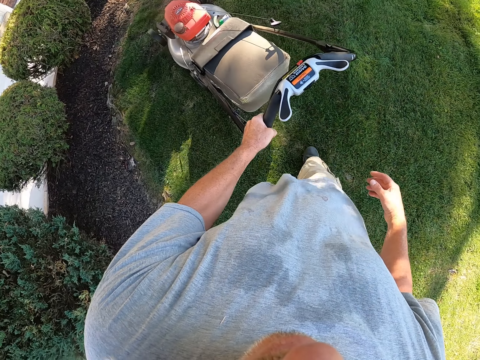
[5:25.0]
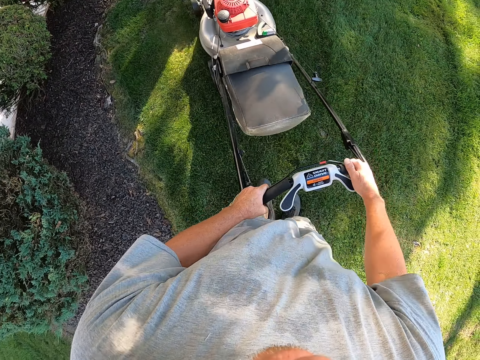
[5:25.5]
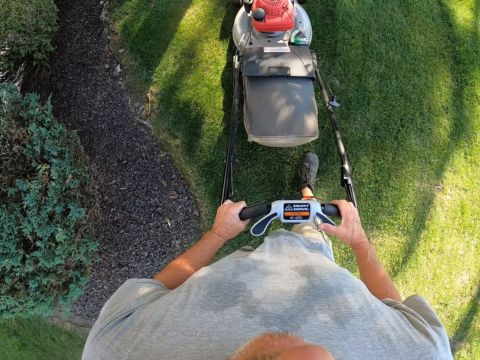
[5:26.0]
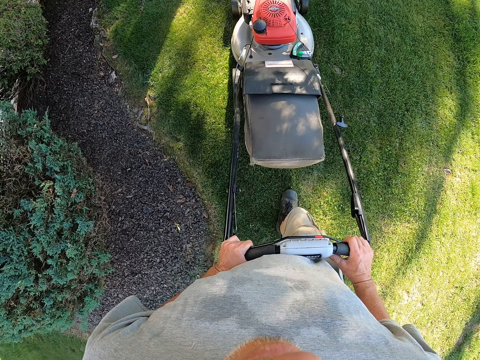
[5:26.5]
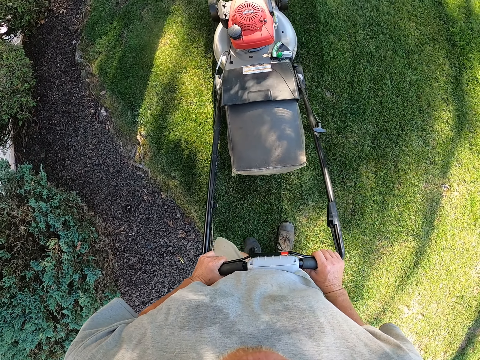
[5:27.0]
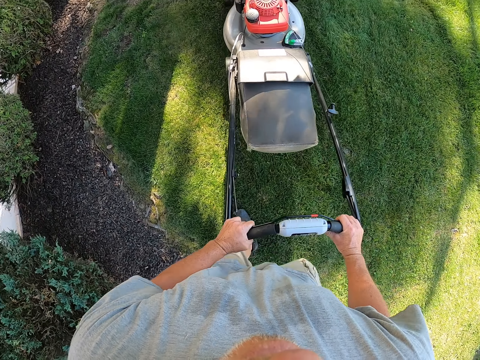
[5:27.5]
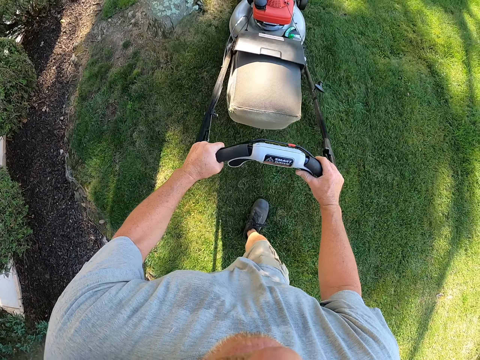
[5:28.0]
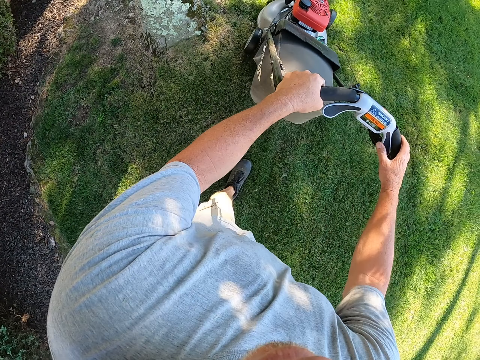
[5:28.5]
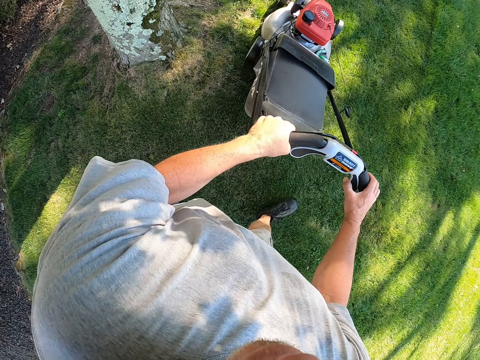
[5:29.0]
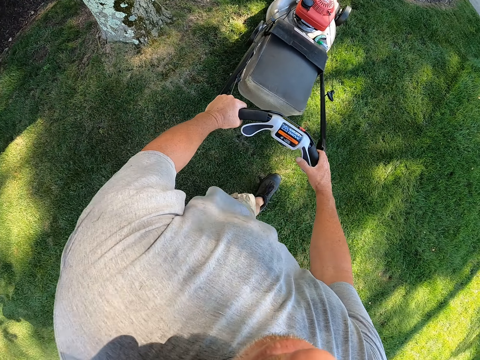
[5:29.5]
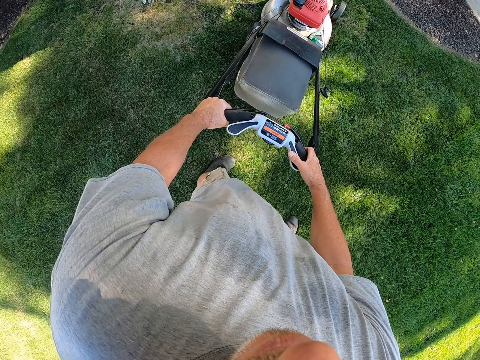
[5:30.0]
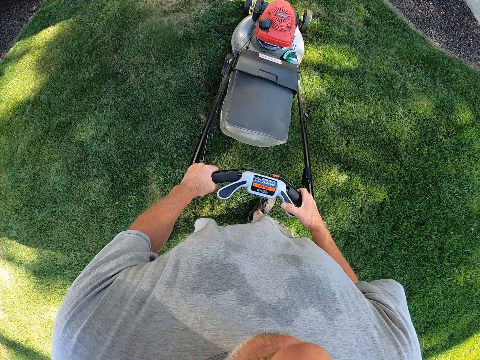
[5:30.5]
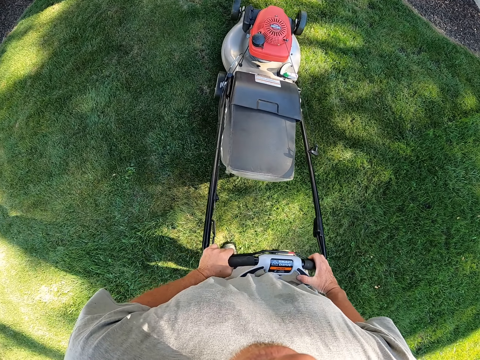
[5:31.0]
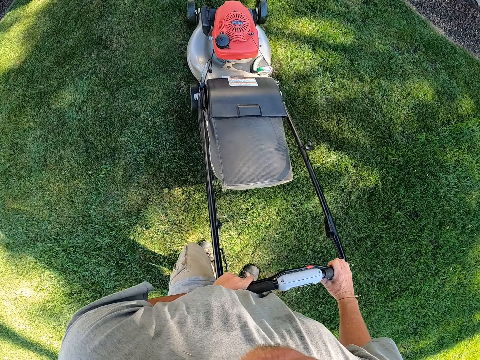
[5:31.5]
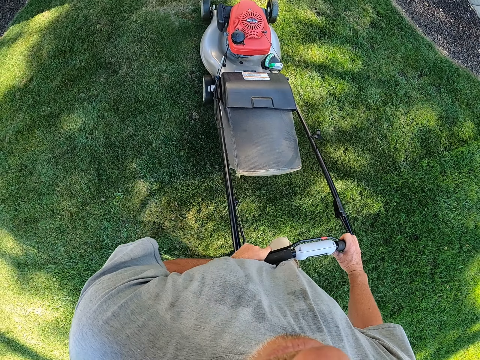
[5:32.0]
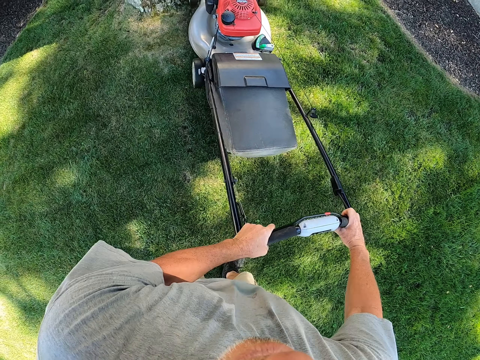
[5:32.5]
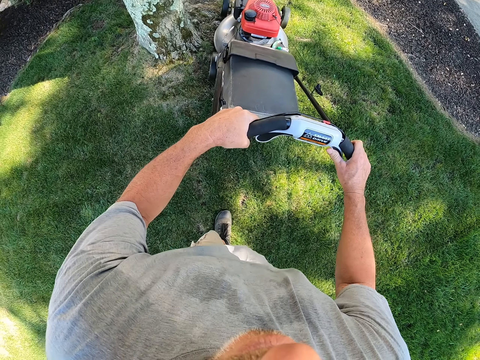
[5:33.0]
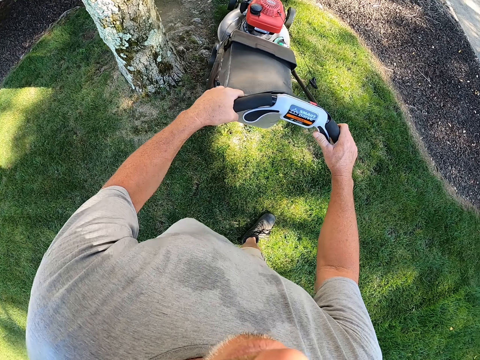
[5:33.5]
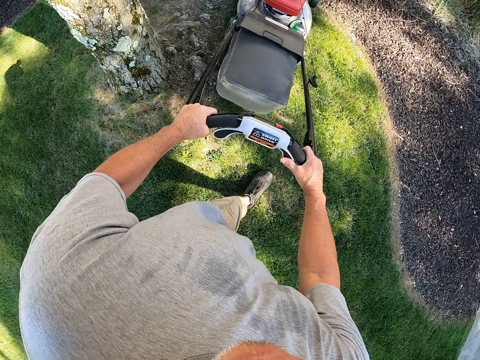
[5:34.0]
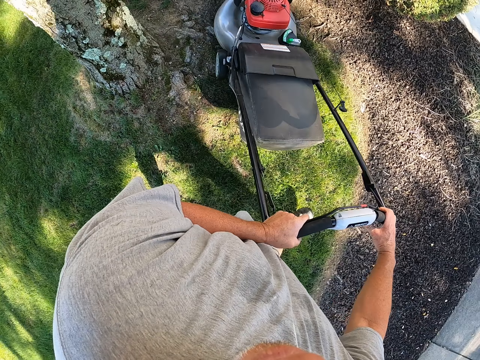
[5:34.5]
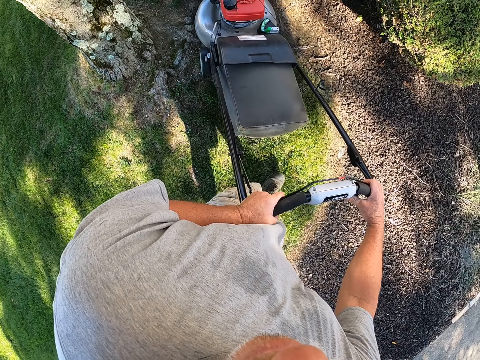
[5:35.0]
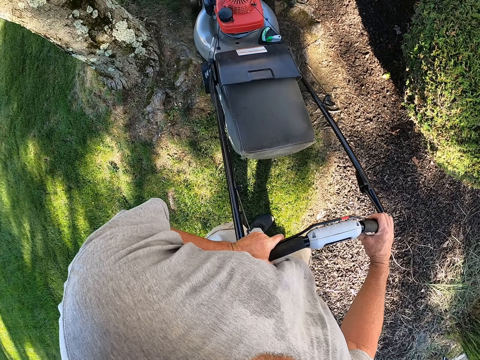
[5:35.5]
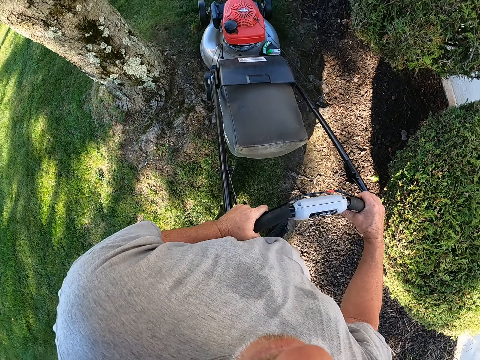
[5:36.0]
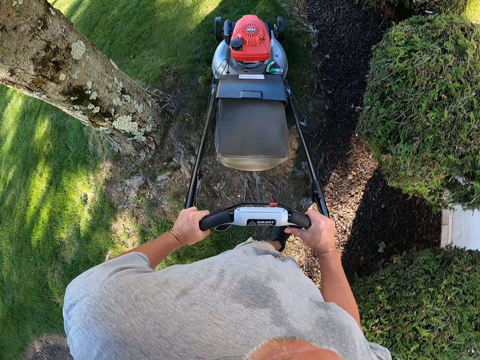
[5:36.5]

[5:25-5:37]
The camera wearer holds the lawnmower with the right hand. They trim grass on the compound.

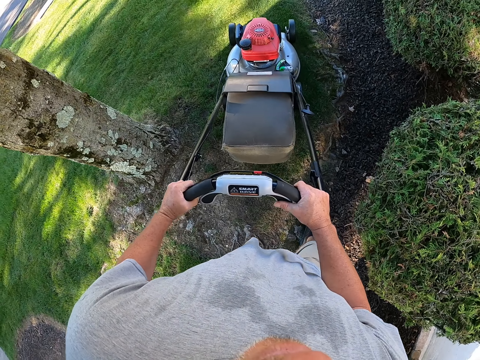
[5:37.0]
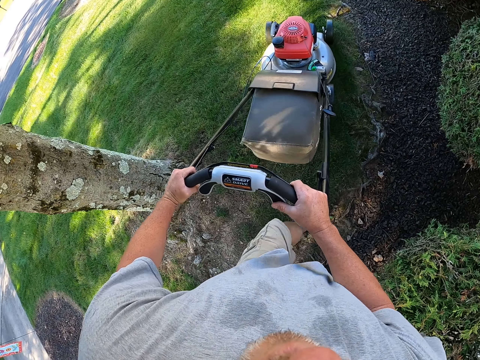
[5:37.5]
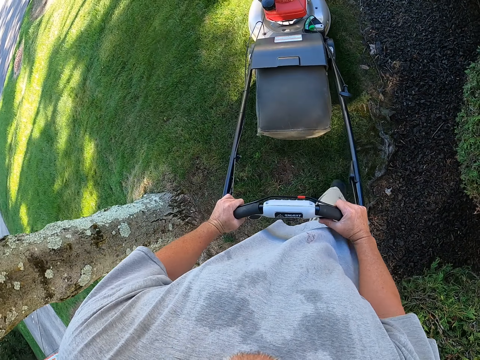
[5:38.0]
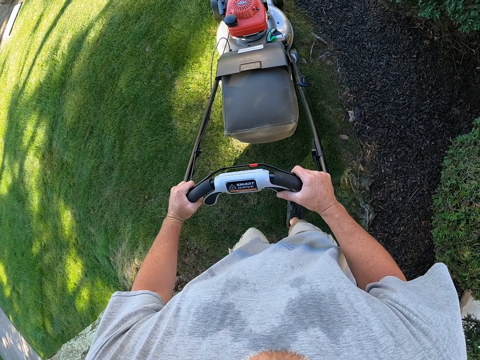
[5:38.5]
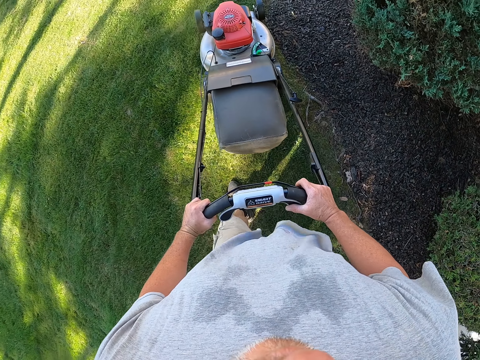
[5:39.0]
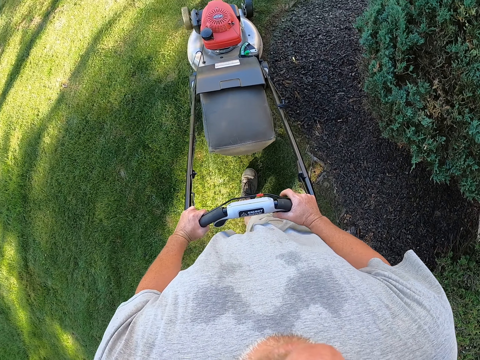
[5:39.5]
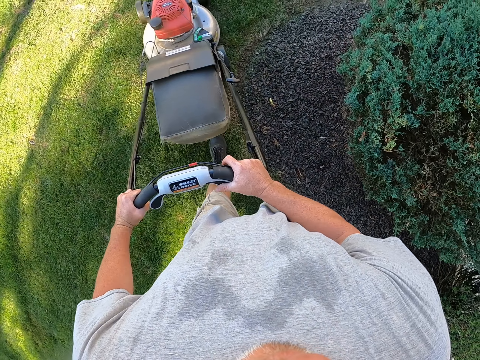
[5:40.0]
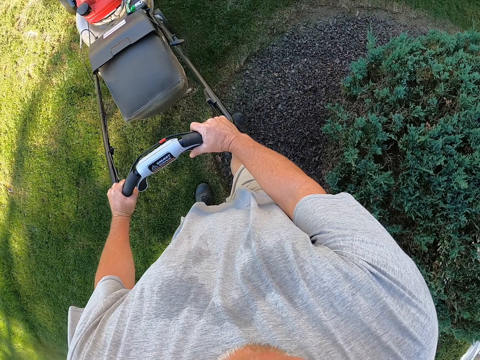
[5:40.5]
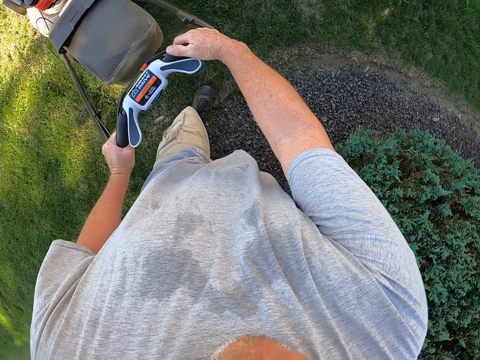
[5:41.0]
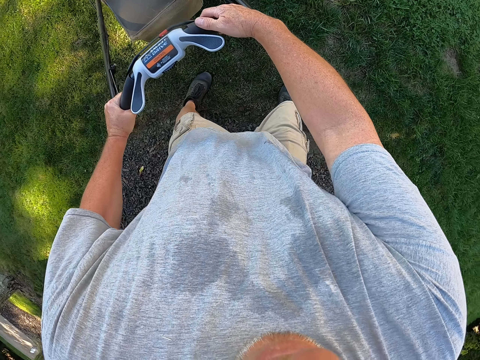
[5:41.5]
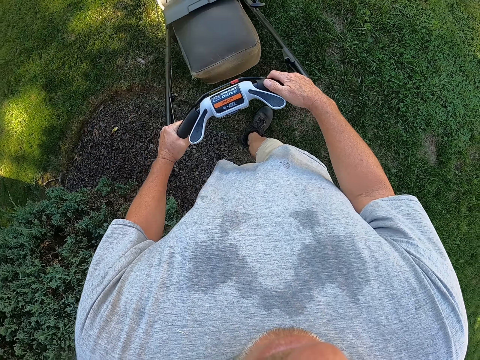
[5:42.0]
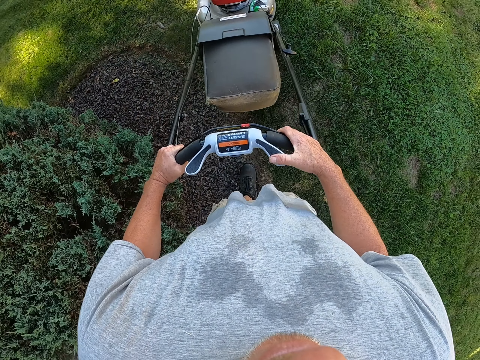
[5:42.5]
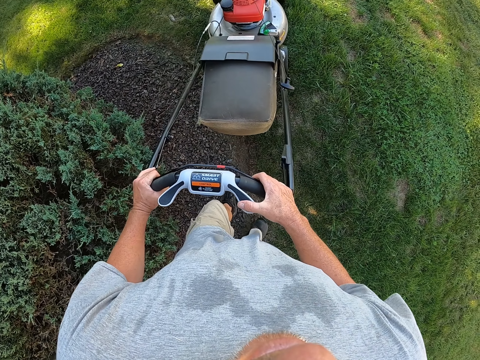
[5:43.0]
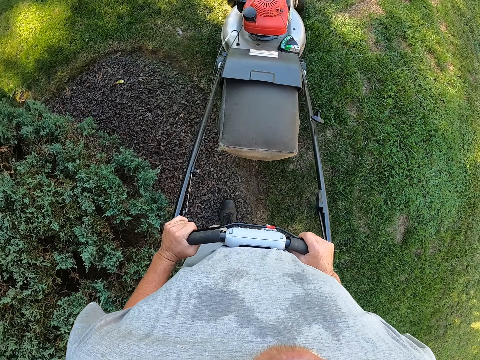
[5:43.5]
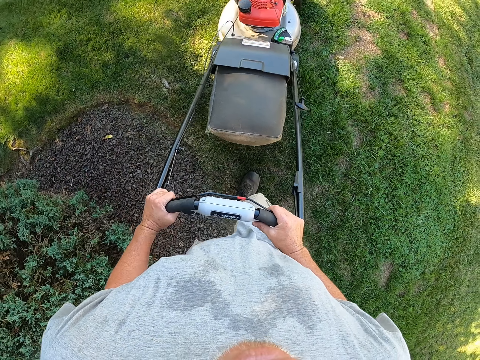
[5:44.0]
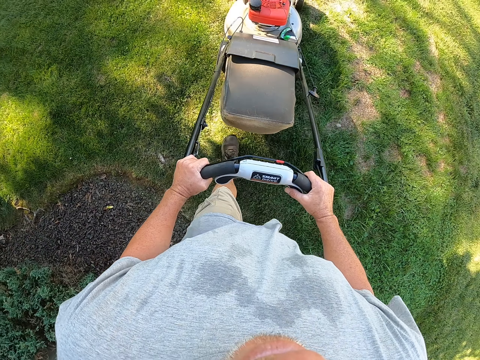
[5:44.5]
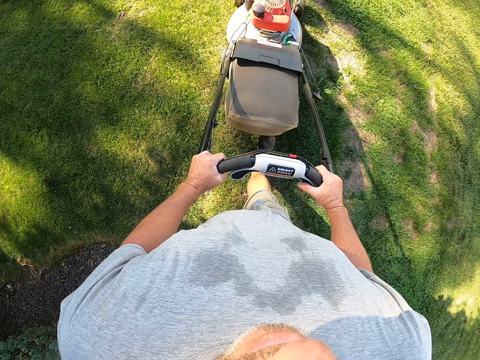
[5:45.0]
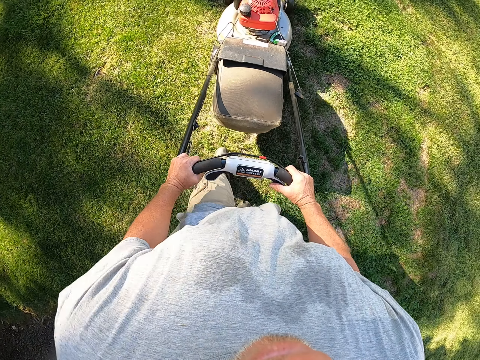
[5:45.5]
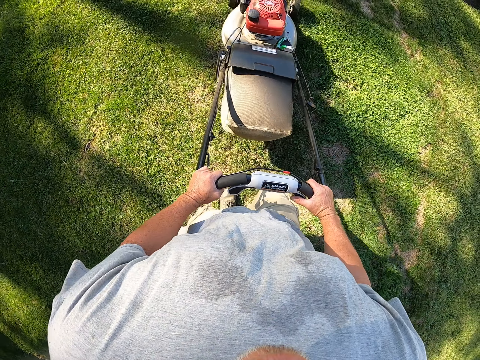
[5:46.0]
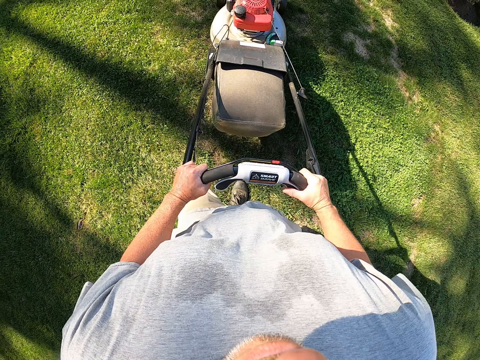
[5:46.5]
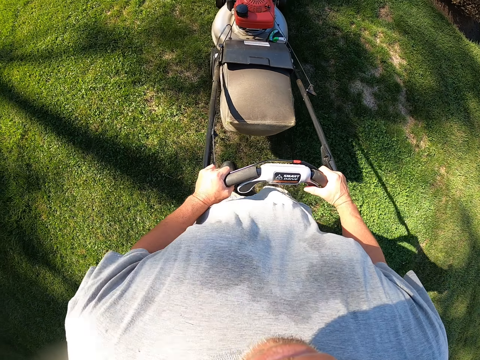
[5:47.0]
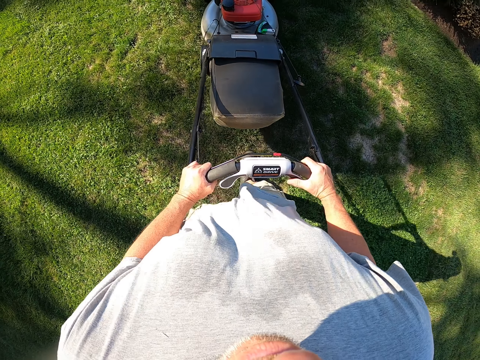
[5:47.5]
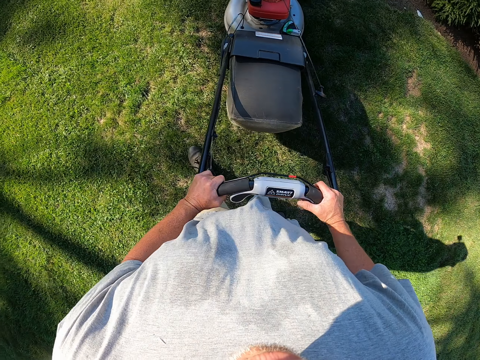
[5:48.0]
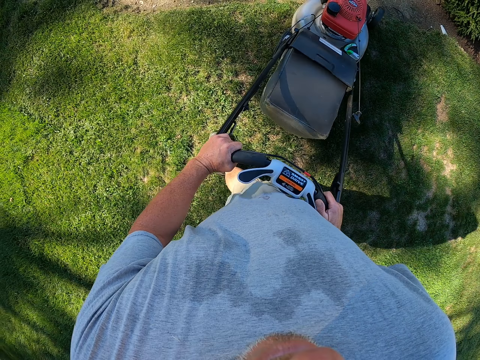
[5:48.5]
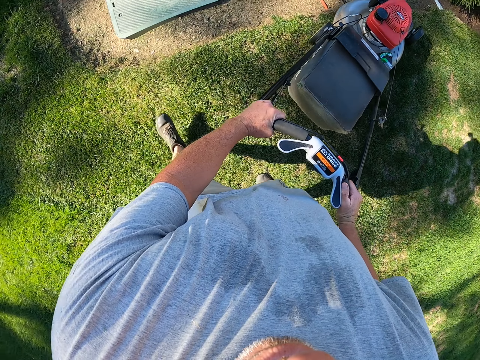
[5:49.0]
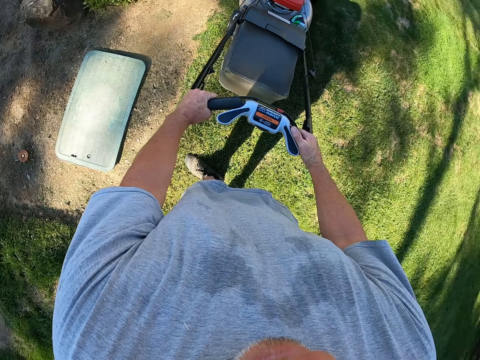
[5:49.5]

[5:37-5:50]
The camera wearer changes direction. They trim grass on the compound.

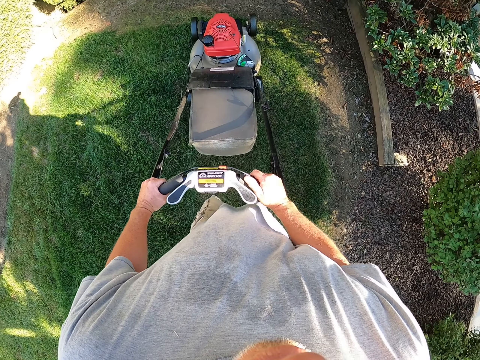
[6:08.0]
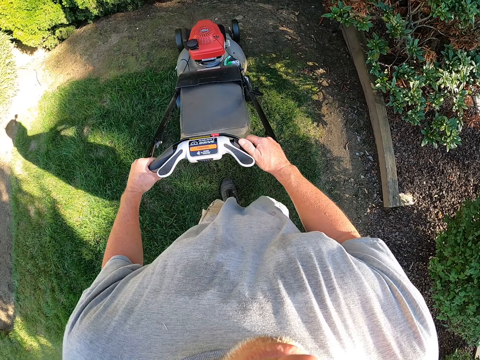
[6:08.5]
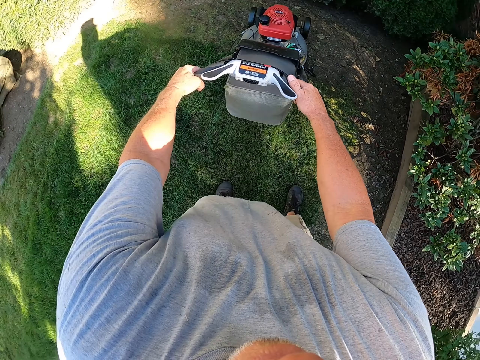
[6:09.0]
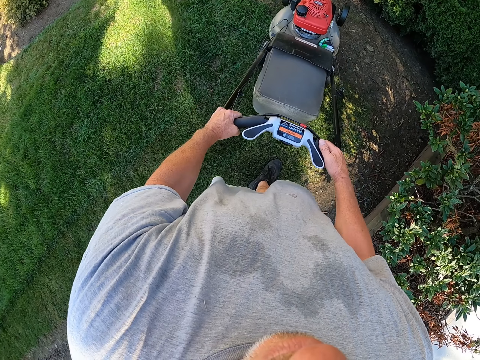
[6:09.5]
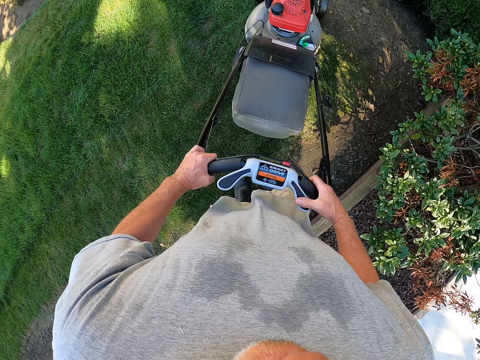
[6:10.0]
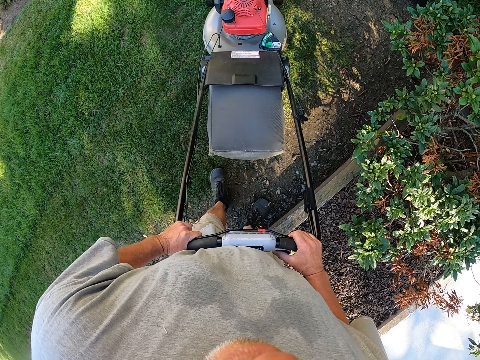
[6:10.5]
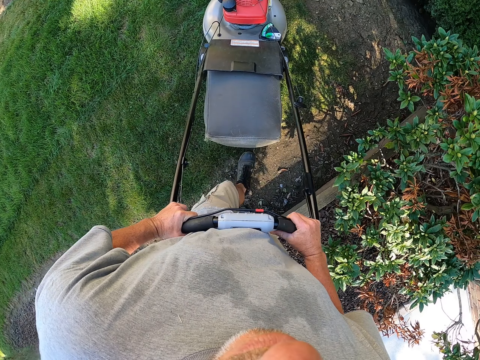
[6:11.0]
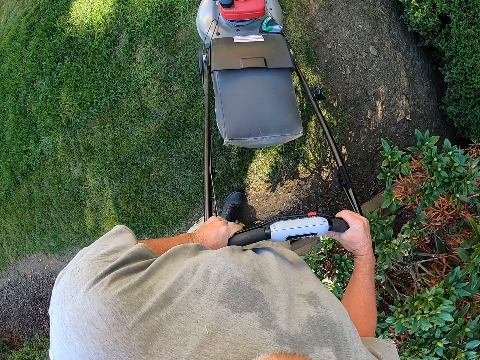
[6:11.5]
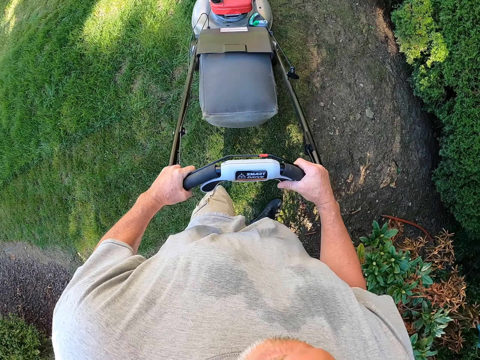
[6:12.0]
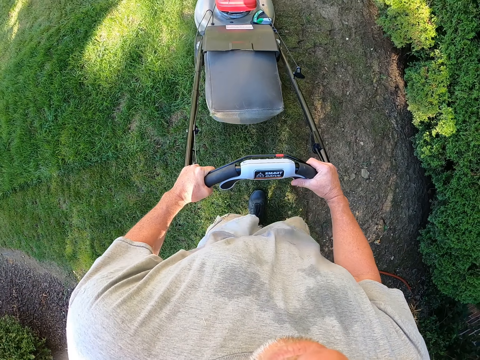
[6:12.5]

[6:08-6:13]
The camera wearer reverses the lawnmower. They trim grass on the compound.
